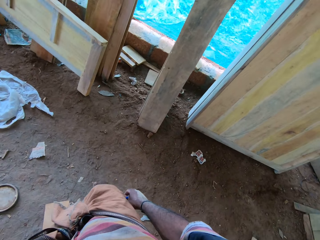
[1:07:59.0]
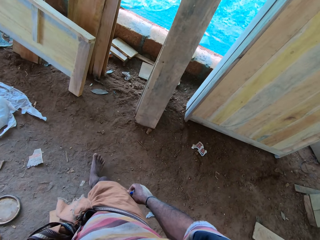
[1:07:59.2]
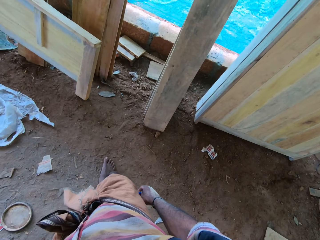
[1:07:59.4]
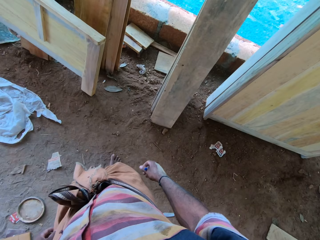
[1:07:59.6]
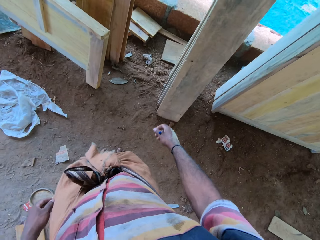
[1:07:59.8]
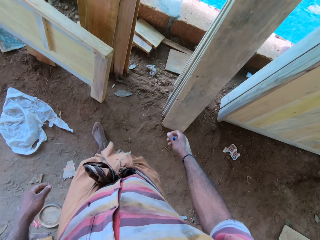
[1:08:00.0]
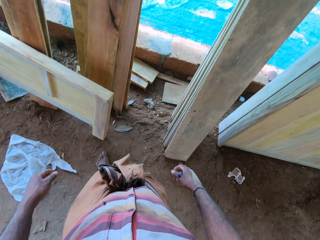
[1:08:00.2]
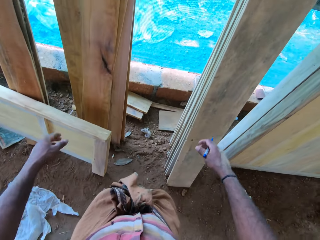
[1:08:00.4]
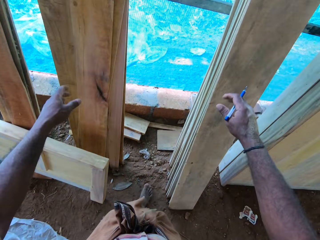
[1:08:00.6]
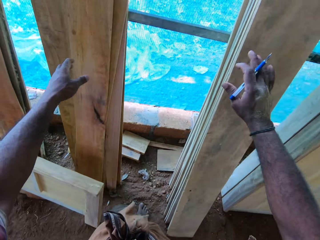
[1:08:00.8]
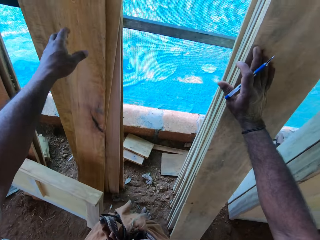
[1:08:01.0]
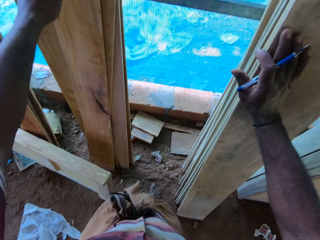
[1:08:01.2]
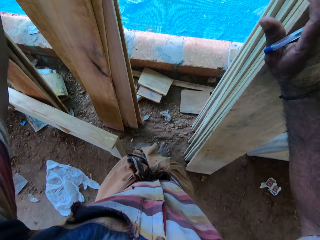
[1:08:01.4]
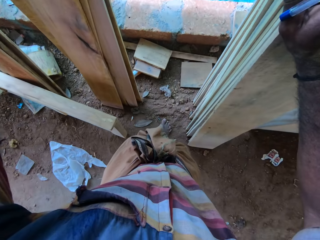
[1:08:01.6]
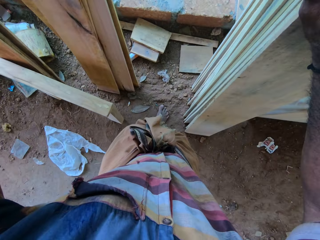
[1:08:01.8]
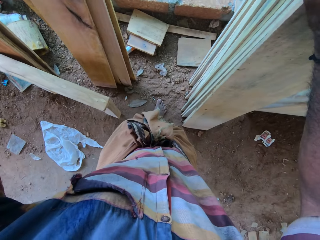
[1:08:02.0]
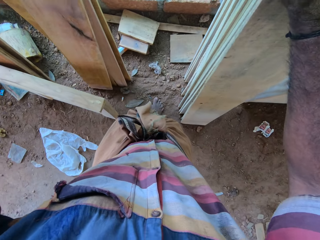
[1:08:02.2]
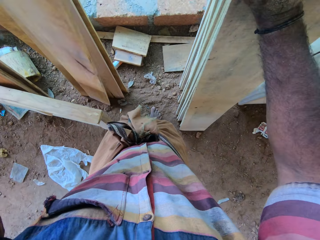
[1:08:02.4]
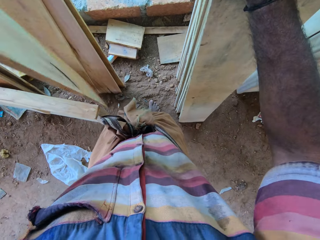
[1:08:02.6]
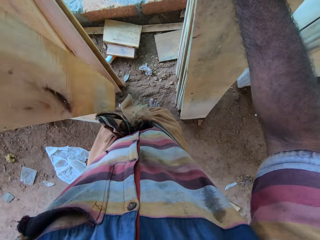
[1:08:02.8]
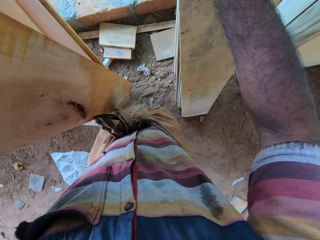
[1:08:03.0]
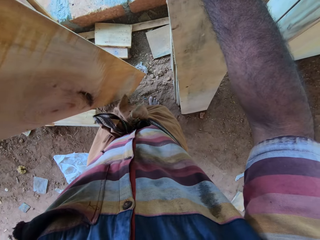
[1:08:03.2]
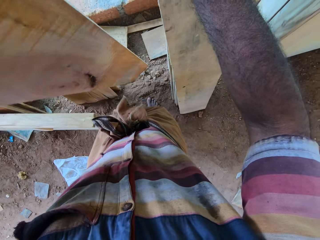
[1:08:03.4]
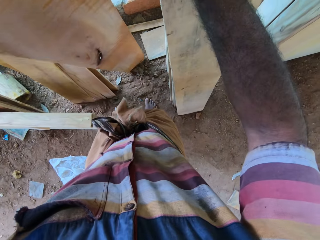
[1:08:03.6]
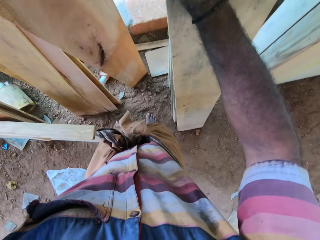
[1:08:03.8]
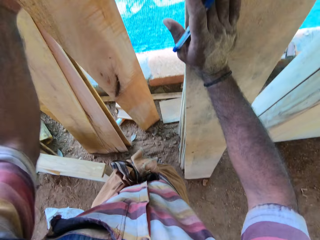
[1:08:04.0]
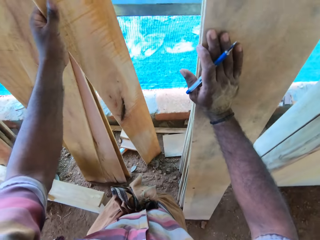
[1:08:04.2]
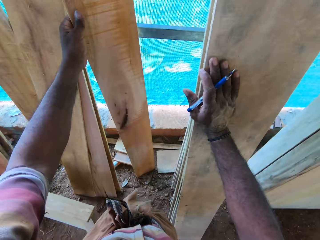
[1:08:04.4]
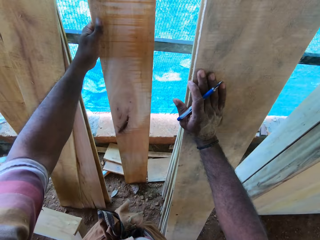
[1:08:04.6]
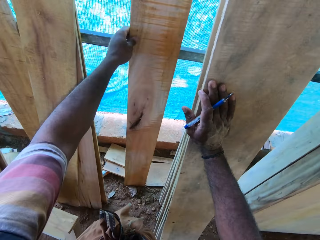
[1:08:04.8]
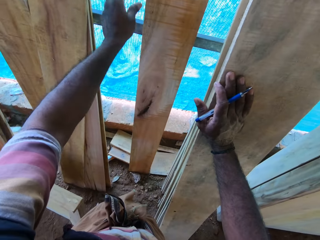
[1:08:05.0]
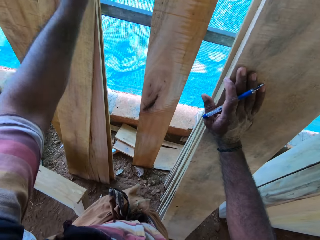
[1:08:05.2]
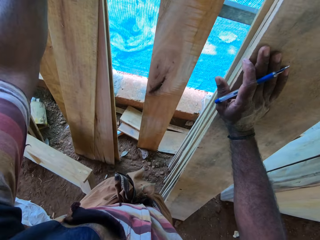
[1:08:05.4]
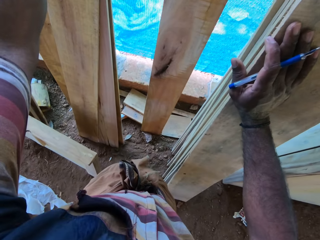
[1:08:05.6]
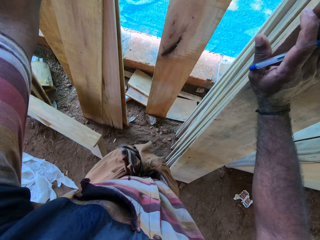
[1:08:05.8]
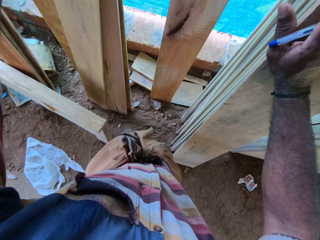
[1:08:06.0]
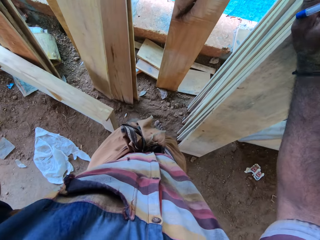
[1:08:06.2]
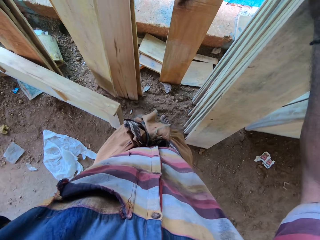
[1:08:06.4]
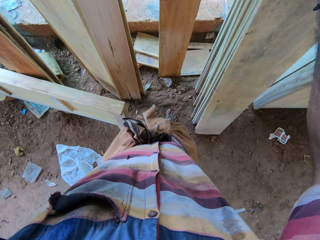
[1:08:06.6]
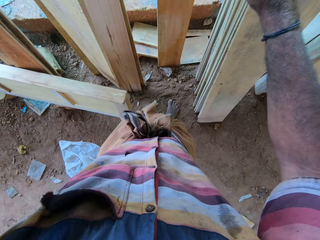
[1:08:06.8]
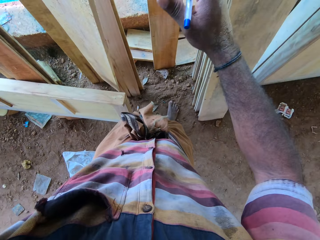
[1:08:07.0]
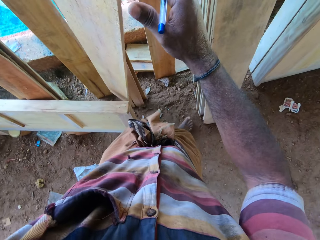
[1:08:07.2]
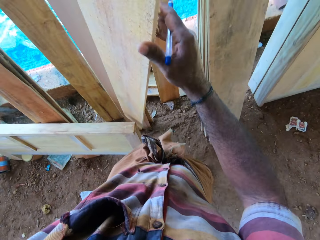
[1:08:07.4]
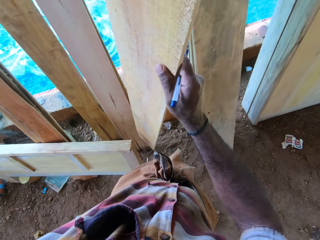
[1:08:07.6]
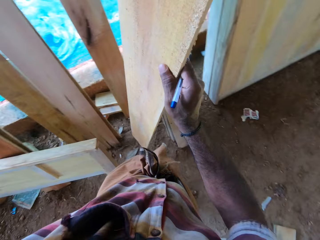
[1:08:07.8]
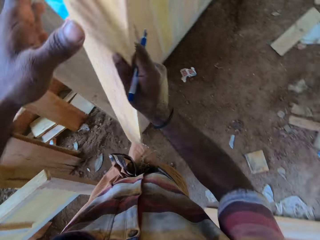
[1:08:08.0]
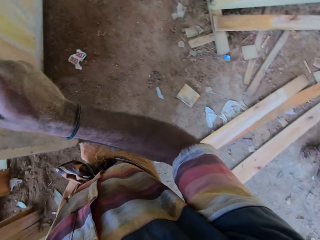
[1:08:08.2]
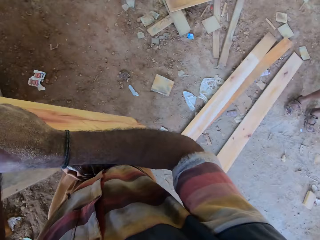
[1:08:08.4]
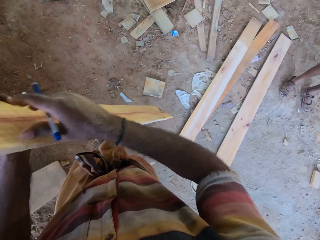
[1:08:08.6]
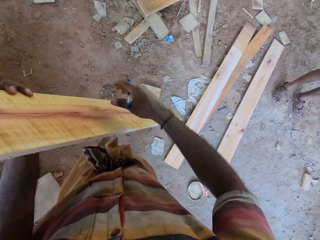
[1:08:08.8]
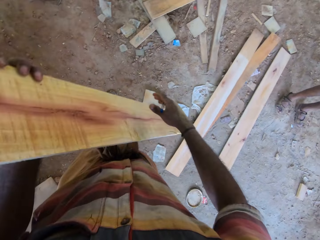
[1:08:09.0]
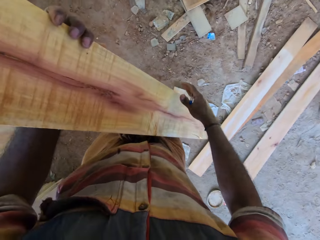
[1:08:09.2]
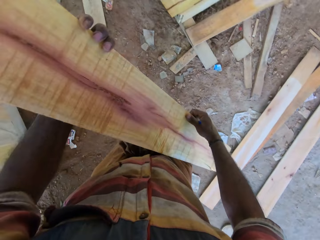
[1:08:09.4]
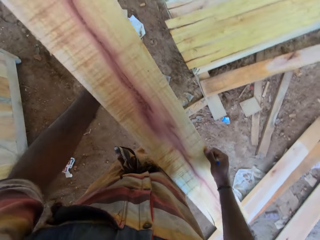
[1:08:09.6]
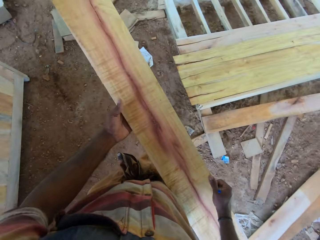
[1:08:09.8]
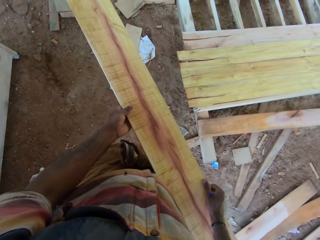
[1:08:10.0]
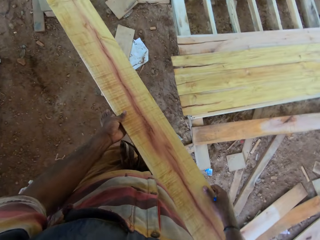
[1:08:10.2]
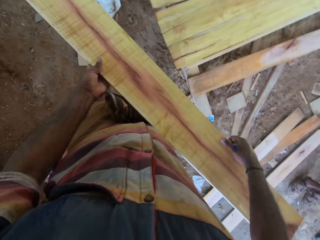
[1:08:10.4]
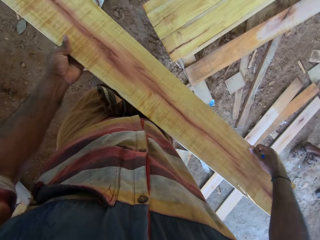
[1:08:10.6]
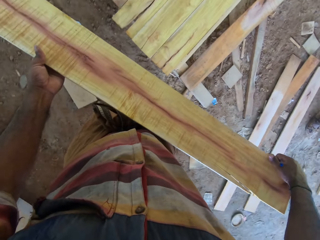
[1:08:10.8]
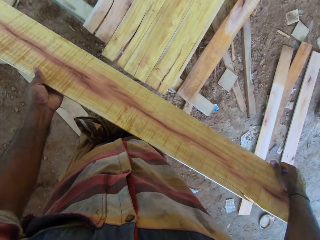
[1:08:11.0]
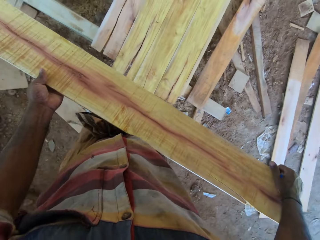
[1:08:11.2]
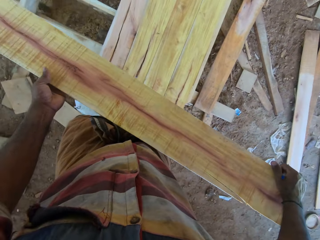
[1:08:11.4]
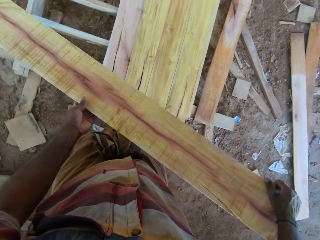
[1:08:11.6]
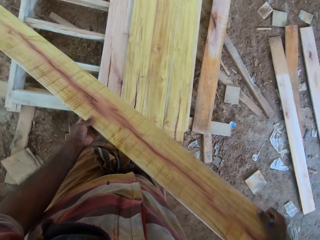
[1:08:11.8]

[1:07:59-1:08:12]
The camera wearer puts the right hand on the timber. They raise the left hand. They move the timber aside with both hands. They pick up the timber. They hold the timber with the right hand. They carry the timber. They hold the timber with the right hand. They carry the timber.

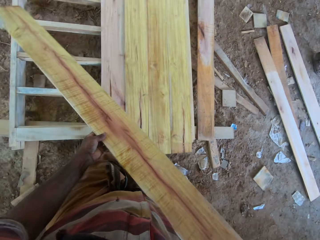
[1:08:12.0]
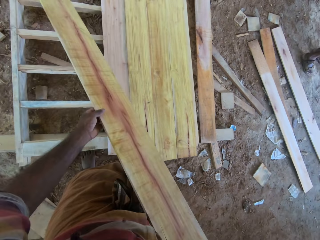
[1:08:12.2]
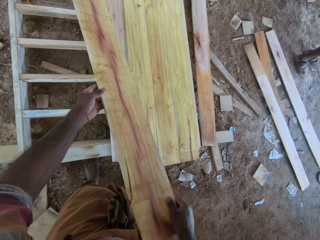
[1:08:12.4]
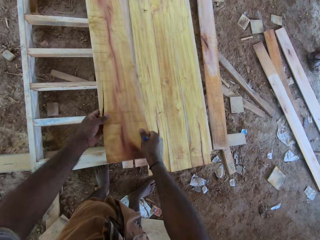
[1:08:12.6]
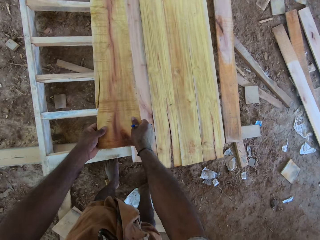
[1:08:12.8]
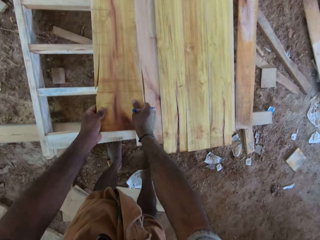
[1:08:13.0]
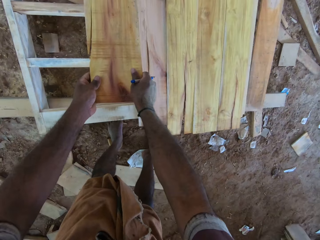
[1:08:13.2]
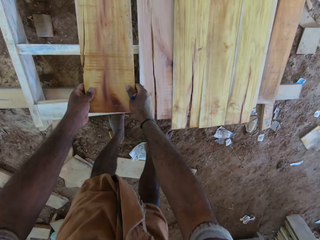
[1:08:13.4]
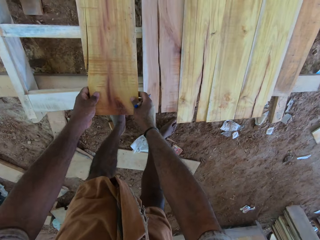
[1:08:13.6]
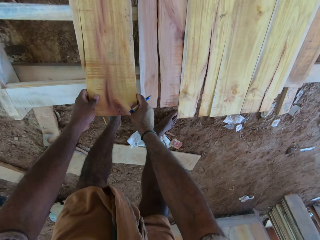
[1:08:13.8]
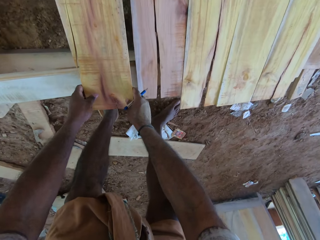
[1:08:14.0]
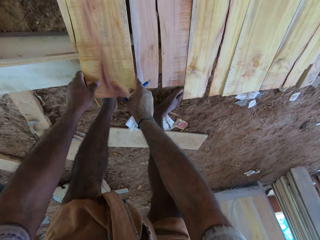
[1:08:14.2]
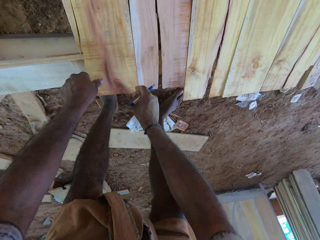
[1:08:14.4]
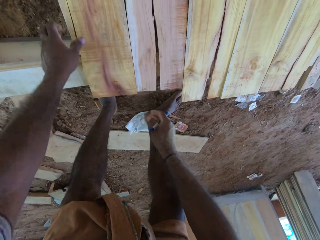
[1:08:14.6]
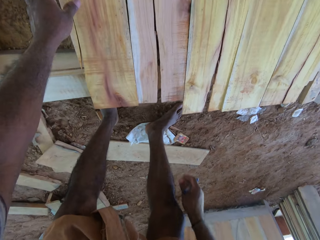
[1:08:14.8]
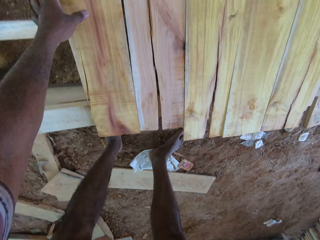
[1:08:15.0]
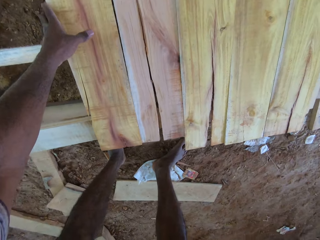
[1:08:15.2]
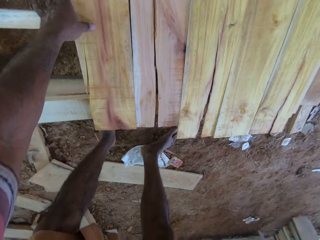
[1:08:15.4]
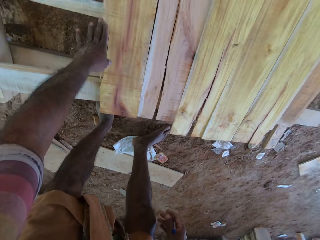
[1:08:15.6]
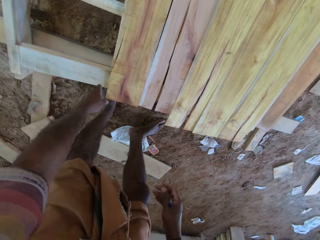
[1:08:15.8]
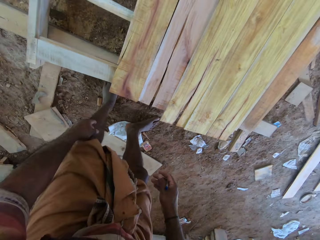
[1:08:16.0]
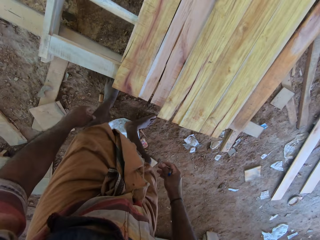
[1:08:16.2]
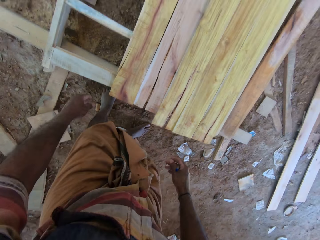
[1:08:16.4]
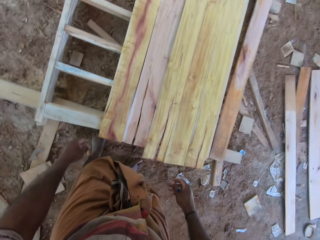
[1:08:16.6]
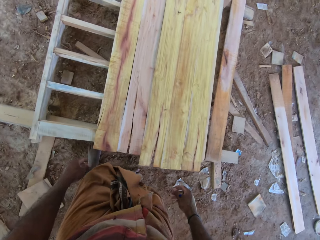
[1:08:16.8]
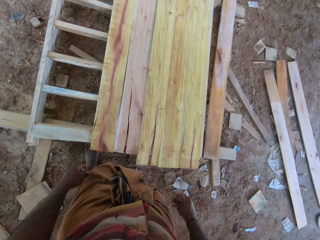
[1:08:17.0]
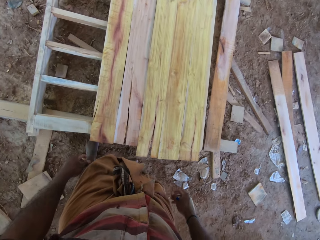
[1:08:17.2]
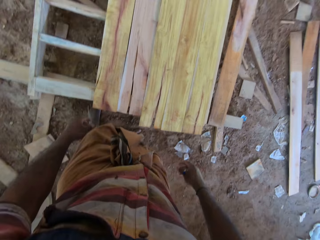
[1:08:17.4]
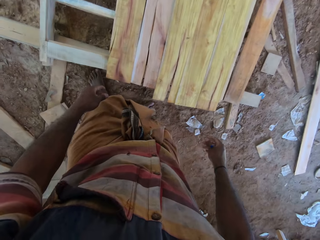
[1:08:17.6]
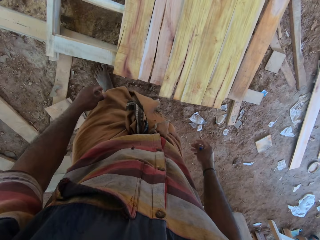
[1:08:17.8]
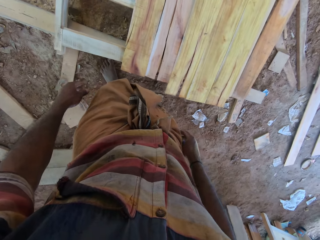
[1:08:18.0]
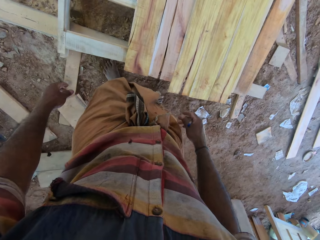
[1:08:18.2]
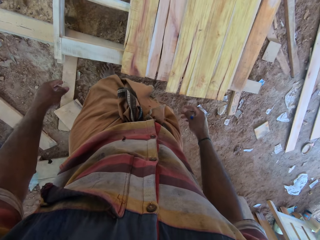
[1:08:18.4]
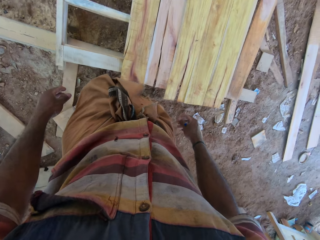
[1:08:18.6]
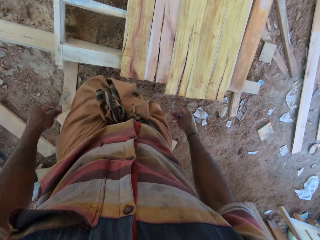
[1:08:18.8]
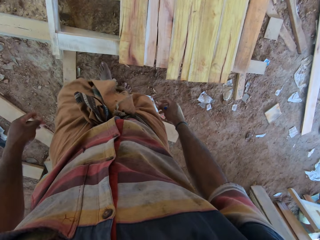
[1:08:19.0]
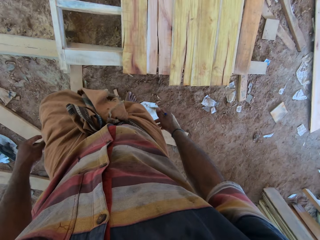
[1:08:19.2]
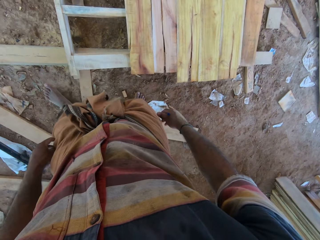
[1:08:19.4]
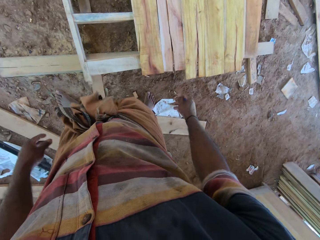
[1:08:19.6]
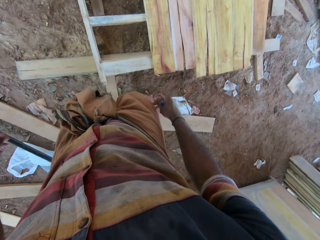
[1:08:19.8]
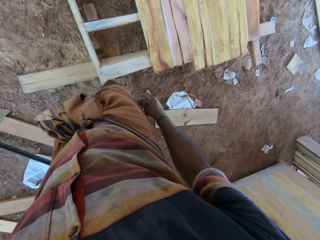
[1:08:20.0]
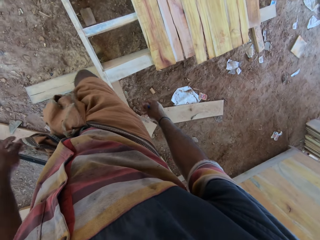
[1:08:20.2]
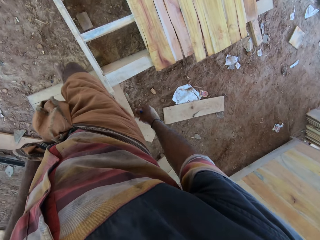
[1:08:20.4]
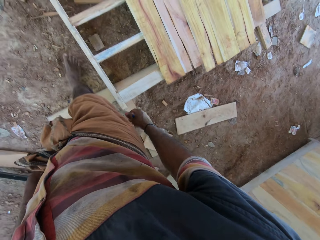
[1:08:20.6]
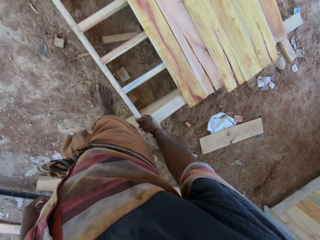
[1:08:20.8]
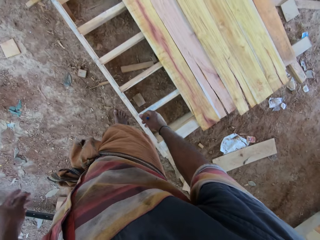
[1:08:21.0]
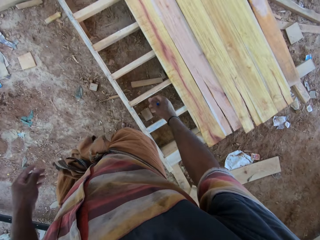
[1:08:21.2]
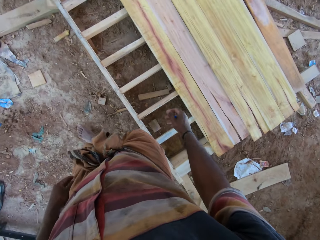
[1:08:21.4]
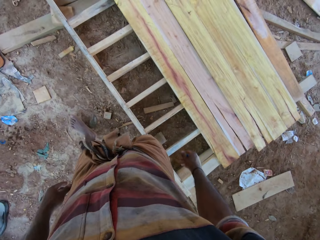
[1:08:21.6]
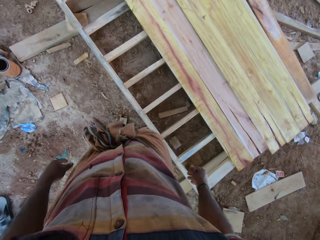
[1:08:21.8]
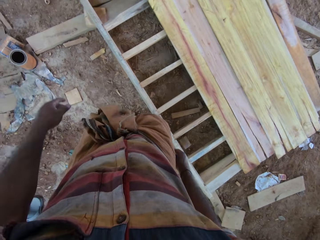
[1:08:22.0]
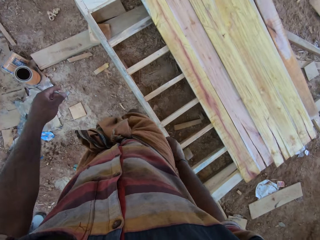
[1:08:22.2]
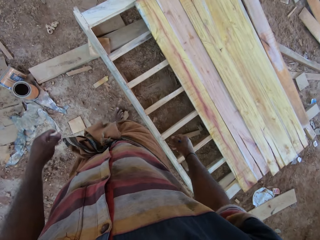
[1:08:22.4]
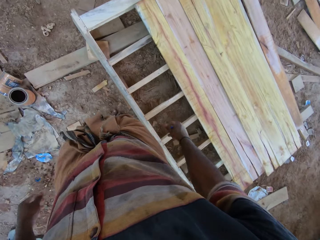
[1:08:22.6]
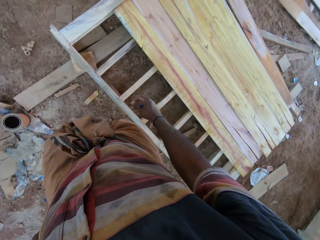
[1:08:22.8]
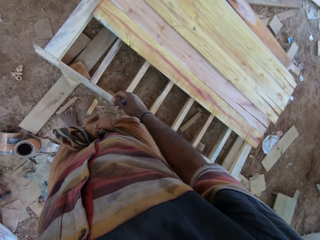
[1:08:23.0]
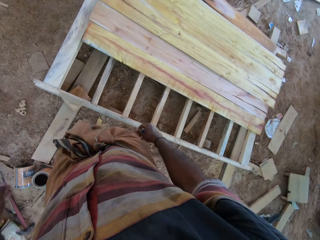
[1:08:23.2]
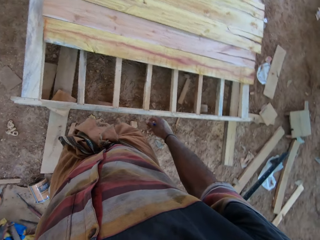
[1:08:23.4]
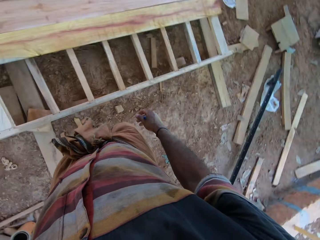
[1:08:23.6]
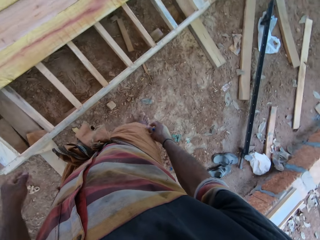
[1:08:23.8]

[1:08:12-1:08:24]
The camera wearer puts the timber on the pallet. They touch the timber with the left hand. They rise up. They walk beside the pallet in the room.
